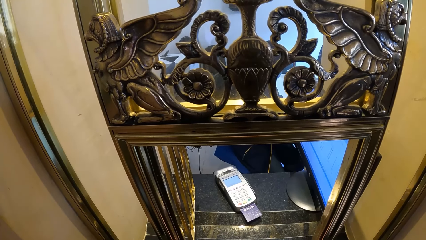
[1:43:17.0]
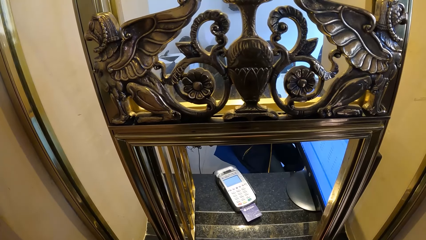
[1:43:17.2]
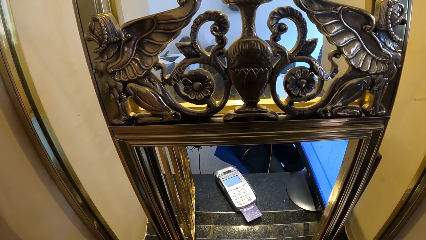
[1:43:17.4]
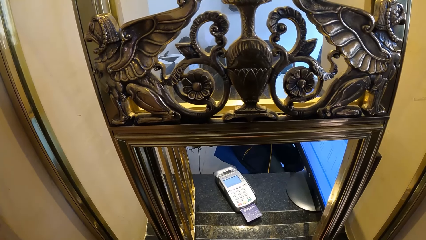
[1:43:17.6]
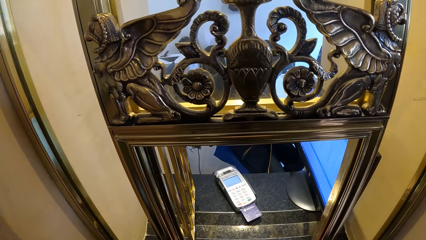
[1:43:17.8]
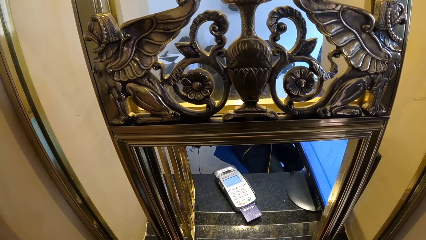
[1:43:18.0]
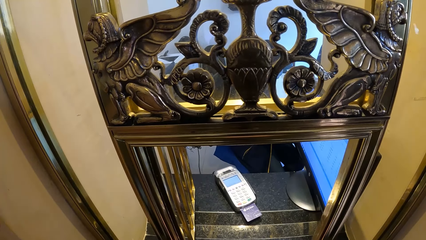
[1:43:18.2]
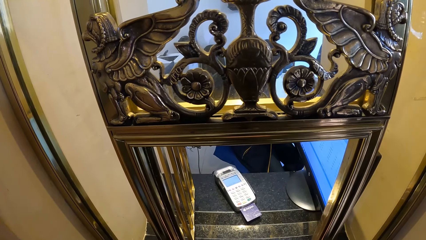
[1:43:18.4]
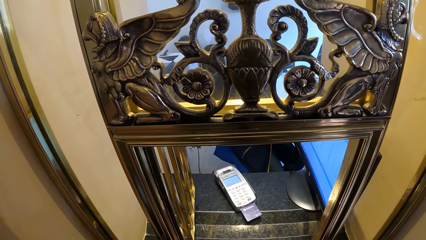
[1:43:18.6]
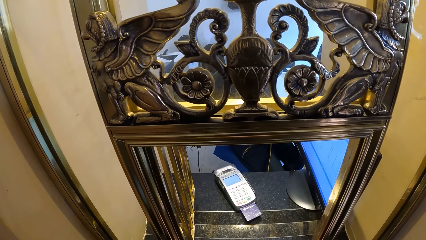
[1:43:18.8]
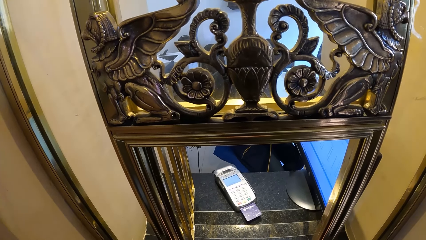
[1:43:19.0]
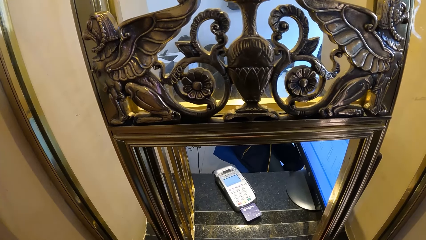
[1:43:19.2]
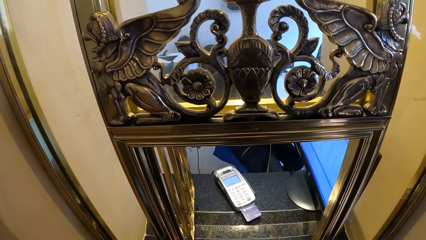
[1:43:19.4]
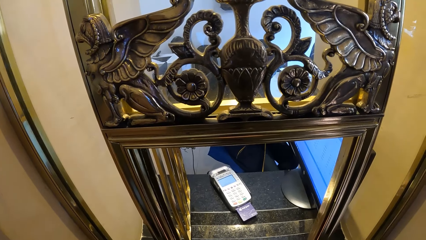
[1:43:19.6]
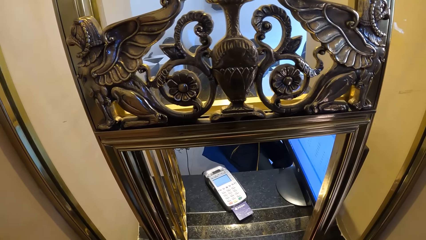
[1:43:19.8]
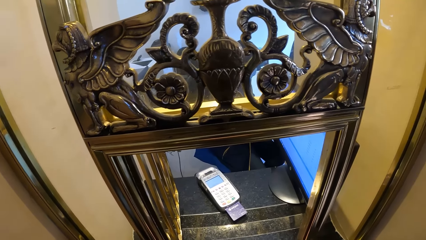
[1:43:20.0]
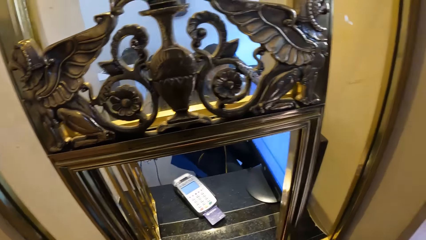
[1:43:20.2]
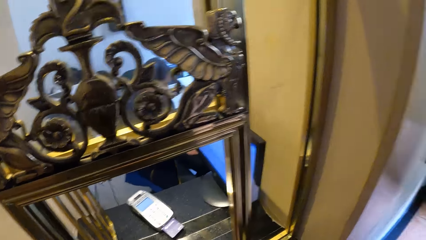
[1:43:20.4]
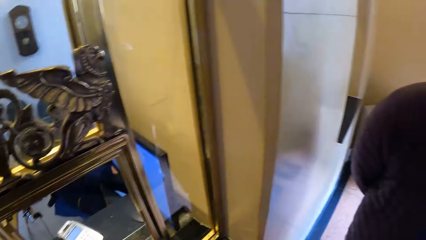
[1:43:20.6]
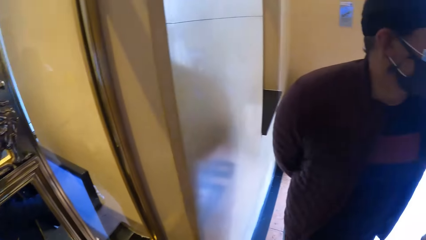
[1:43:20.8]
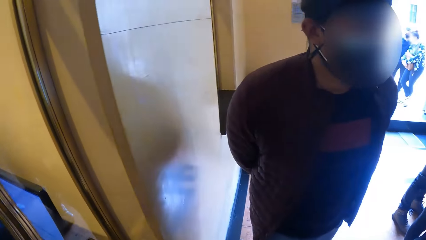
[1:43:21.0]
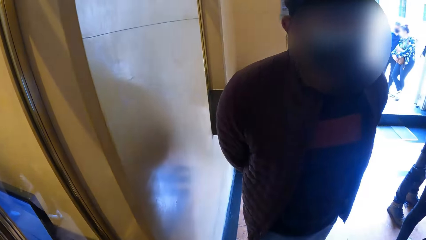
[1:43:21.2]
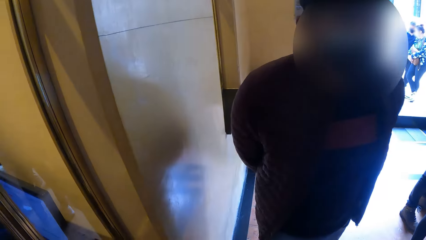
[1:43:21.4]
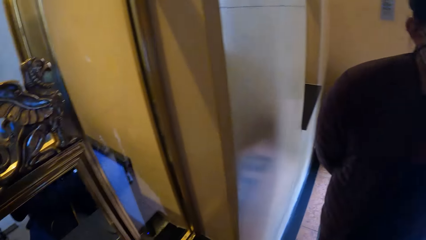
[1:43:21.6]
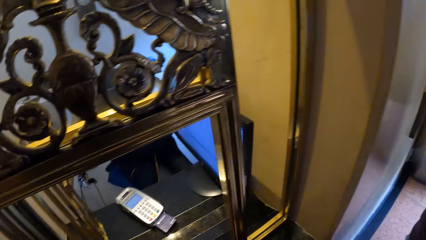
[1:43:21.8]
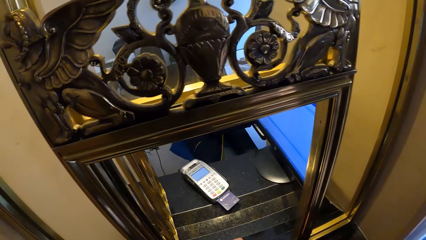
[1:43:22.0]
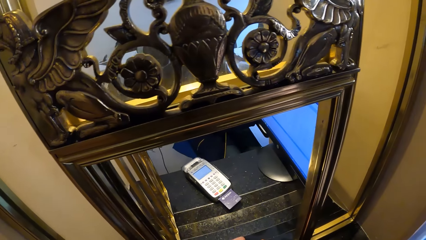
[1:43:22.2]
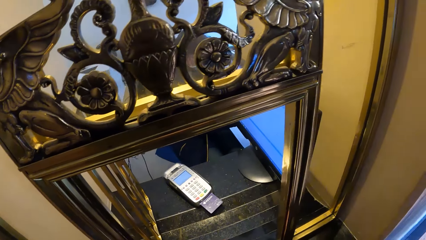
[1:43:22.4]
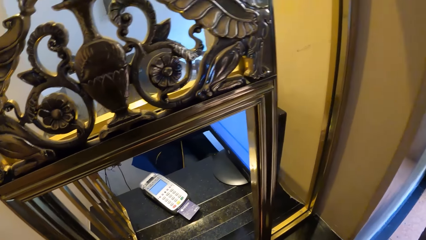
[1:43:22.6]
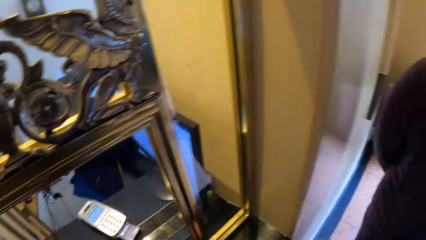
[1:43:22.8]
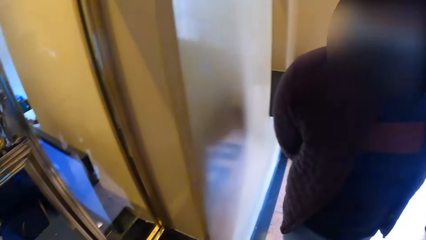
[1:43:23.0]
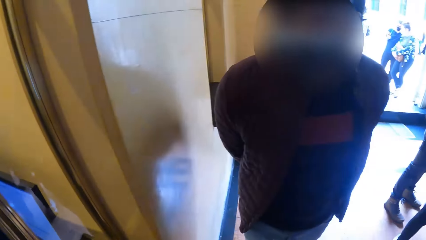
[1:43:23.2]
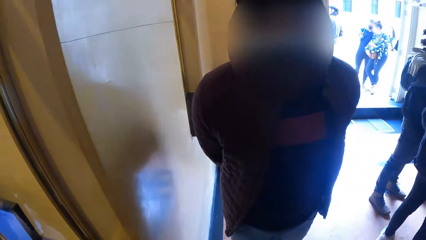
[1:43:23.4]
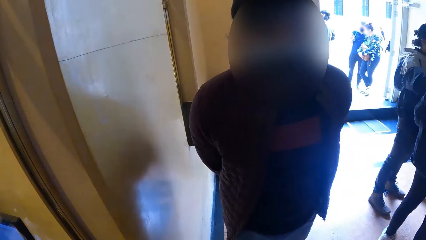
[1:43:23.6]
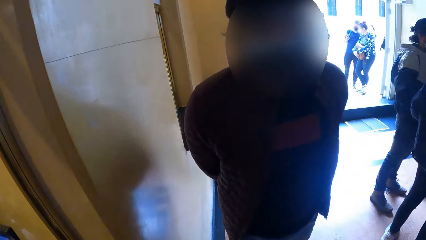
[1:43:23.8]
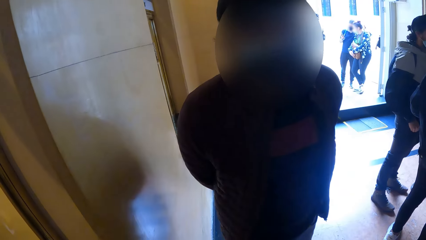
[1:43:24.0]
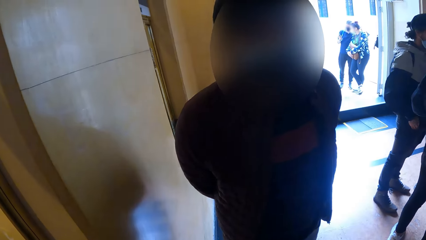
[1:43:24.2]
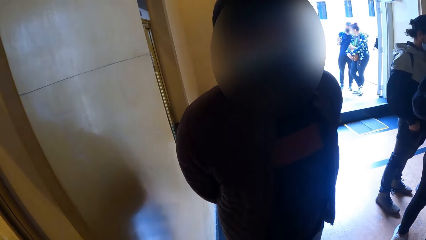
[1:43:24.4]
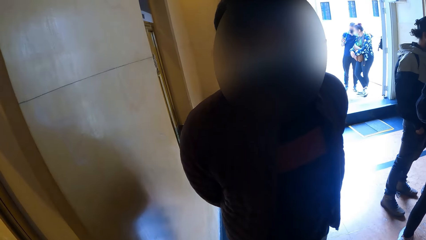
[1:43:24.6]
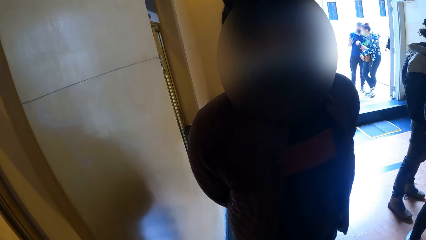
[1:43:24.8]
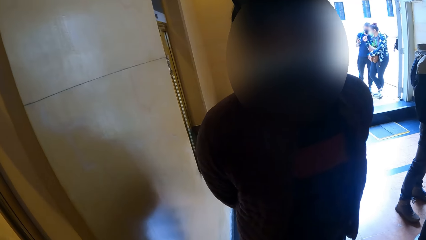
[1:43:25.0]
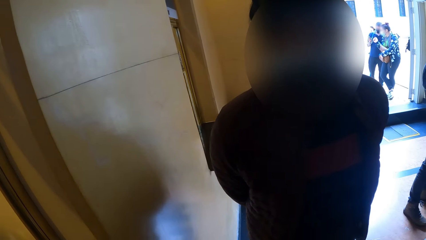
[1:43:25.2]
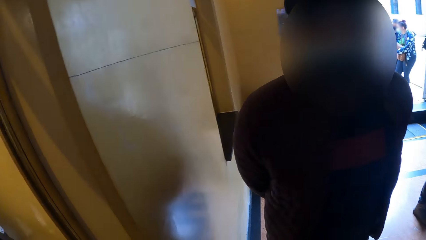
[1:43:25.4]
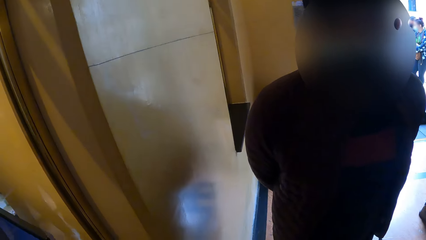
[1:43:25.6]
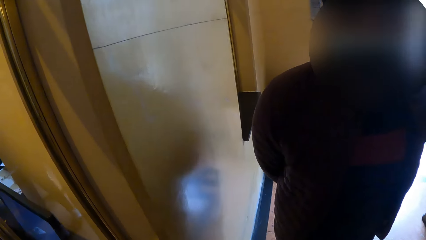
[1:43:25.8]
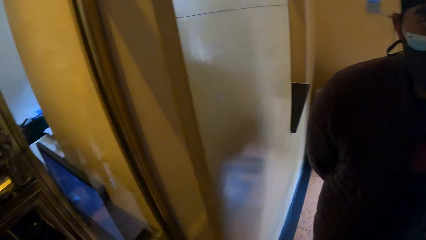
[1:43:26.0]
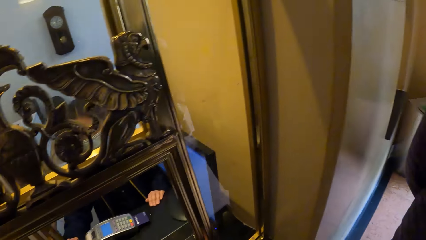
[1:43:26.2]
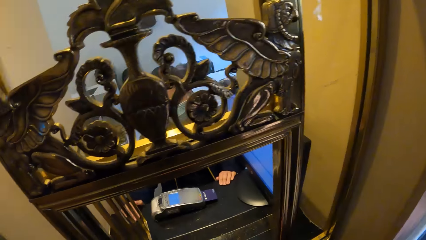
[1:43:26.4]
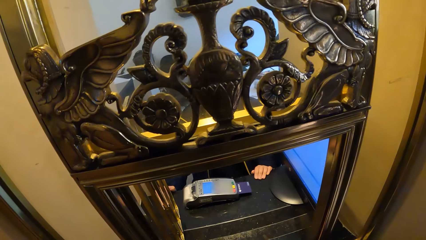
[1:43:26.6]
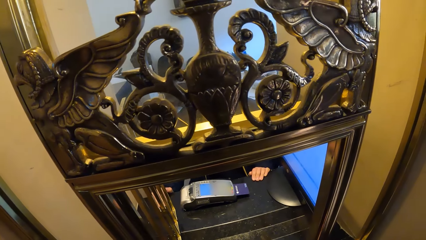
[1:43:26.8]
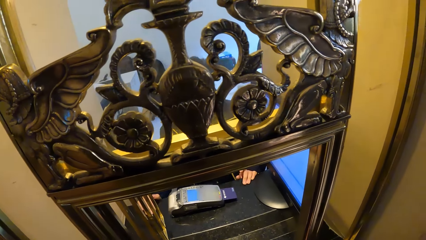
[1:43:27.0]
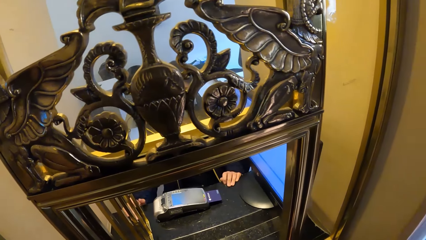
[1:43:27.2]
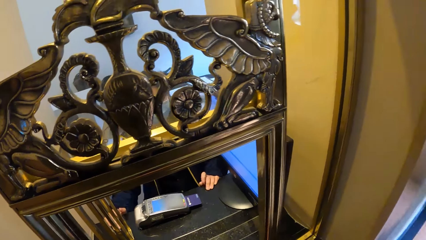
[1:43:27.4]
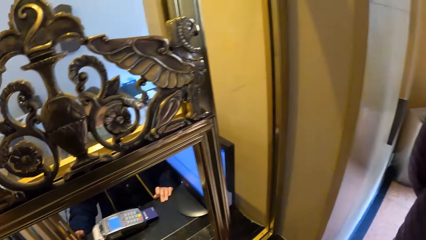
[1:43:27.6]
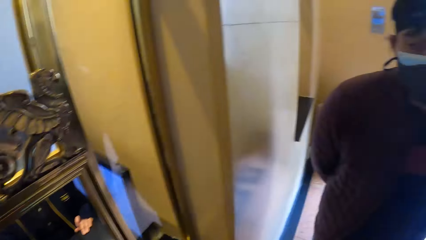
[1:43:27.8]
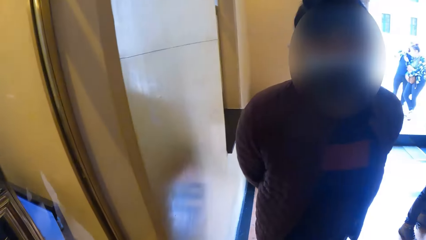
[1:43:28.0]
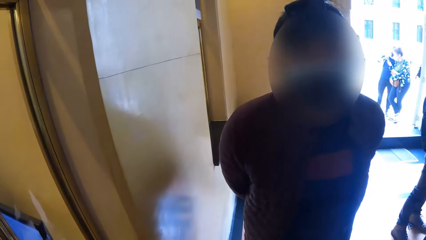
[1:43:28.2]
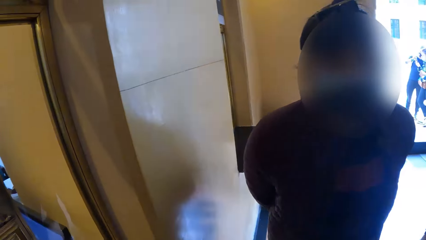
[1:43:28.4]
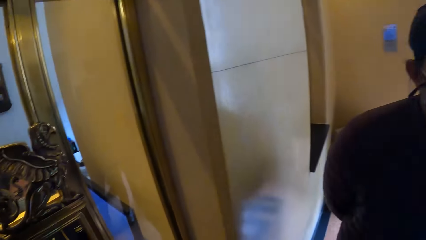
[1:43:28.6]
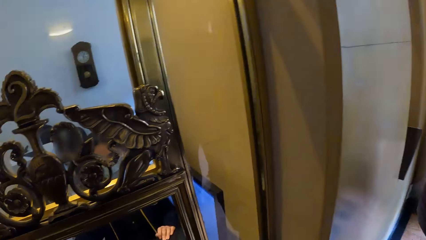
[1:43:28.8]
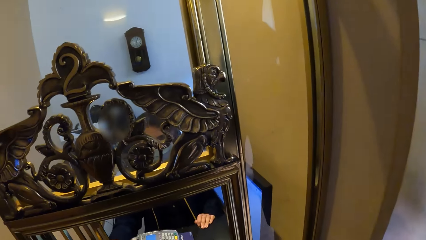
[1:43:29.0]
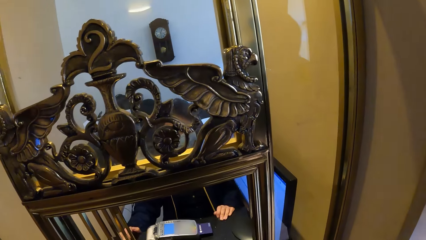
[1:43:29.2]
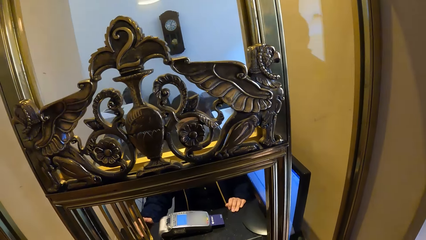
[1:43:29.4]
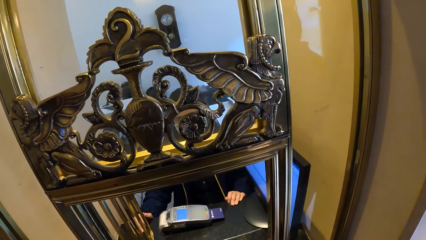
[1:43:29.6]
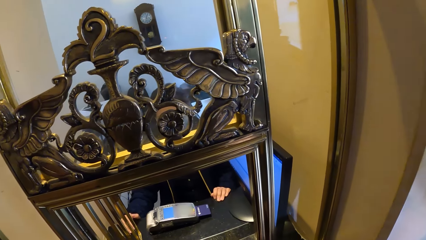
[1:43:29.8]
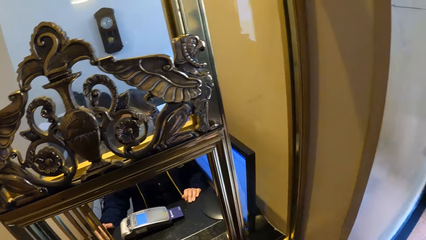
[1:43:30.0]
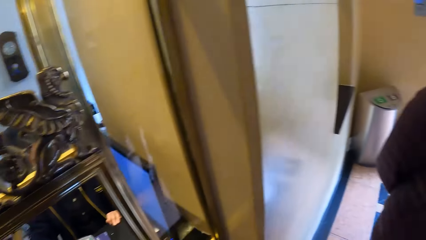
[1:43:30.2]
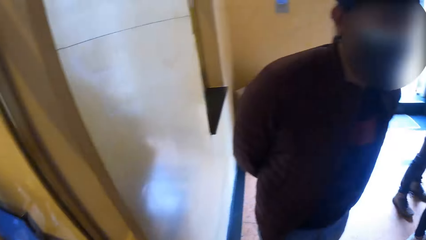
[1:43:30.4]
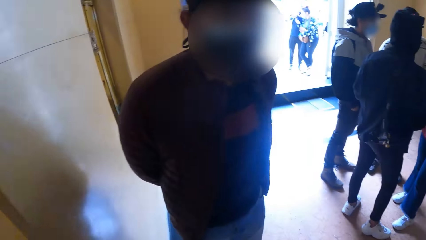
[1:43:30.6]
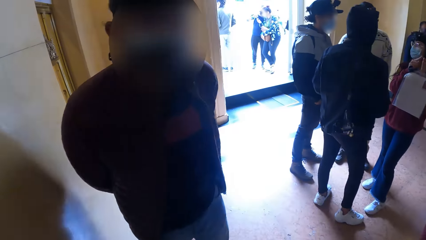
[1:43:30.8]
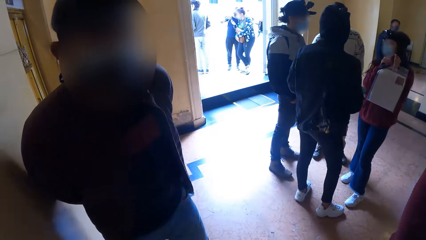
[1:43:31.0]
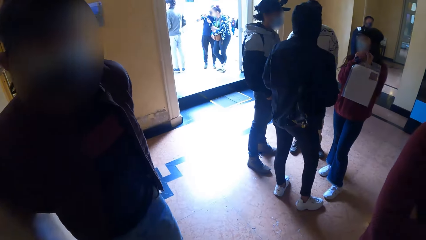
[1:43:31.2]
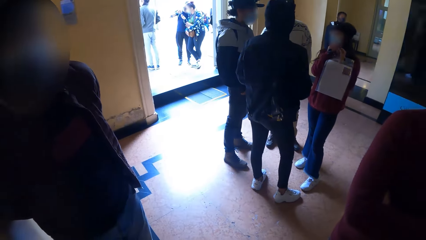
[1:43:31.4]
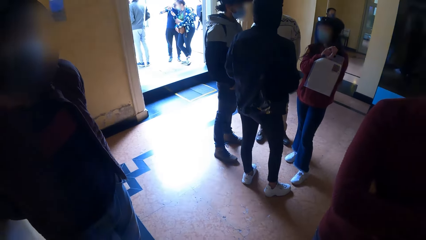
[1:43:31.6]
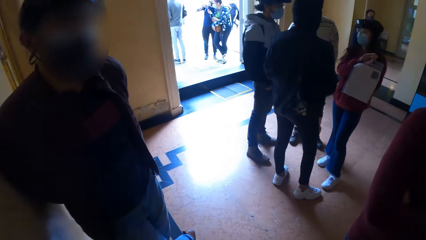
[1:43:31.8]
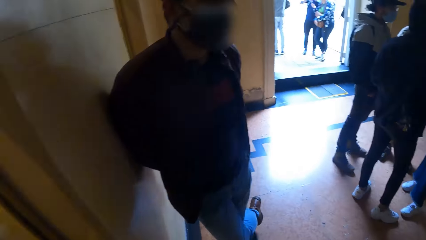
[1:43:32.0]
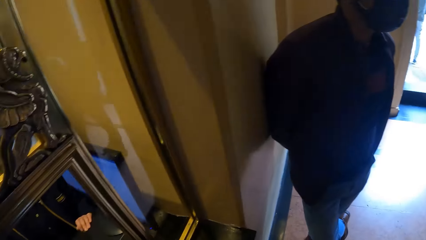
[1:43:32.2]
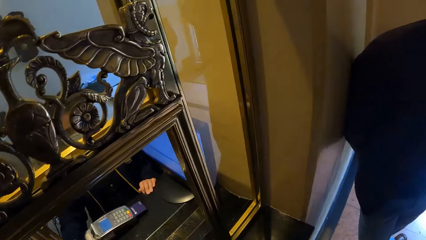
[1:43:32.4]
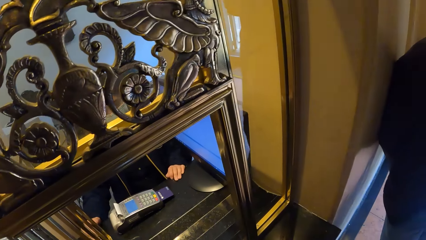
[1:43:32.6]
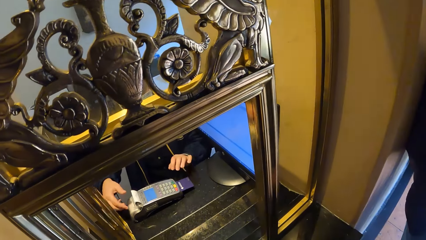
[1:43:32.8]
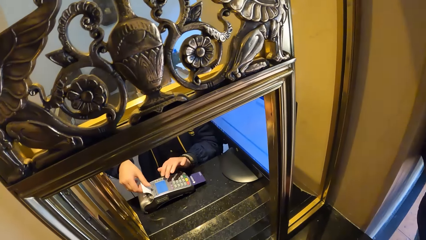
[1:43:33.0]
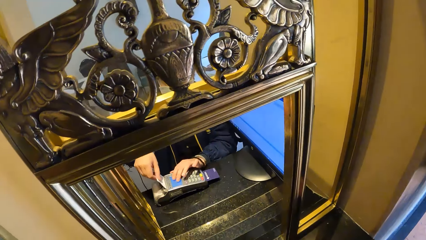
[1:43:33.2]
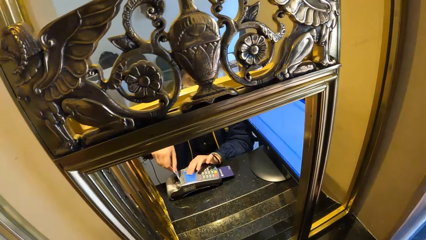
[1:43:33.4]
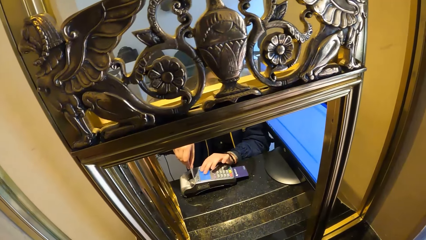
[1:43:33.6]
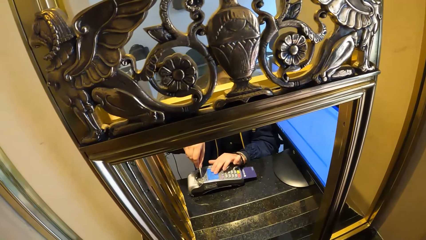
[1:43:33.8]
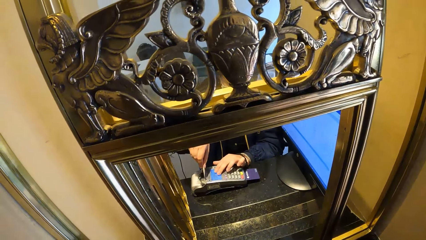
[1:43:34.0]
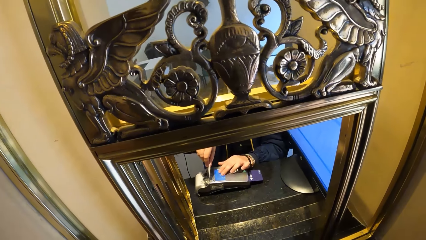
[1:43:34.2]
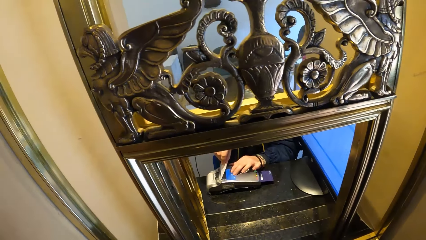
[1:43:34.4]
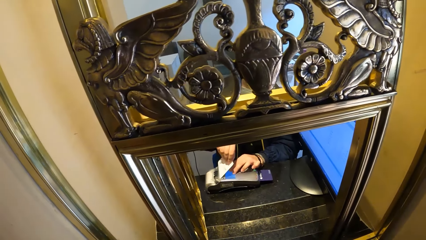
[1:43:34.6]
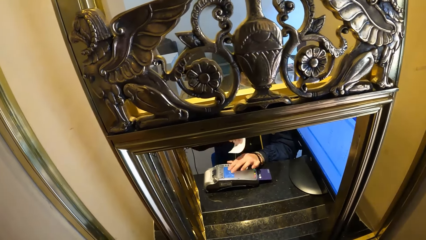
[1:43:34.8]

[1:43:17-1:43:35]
The camera wearer looks at a man. Another man stands beside the camera wearer. The camera wearer interacts with the other man. A woman and another woman stand across the camera wearer. A group of people interacts with each other. The camera wearer looks around the room. Another woman takes out a paper from the POS machine with her right hand.
